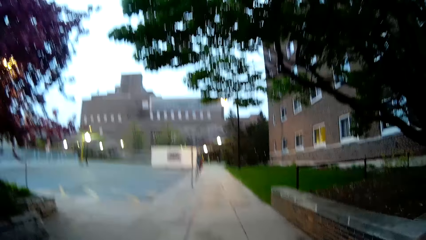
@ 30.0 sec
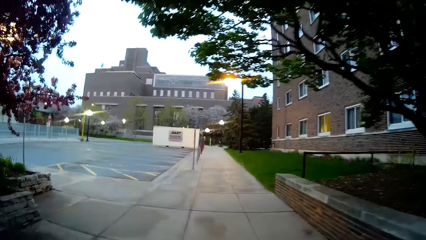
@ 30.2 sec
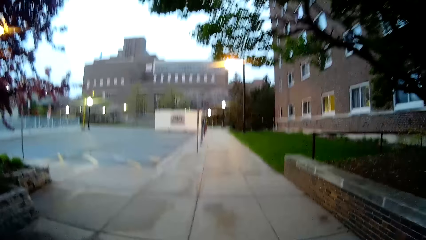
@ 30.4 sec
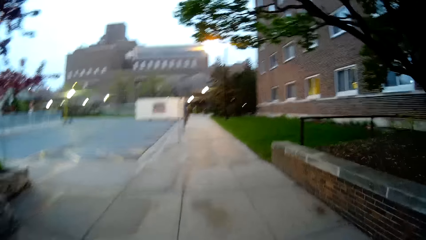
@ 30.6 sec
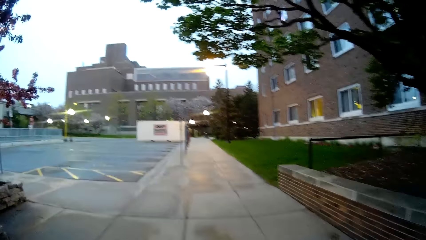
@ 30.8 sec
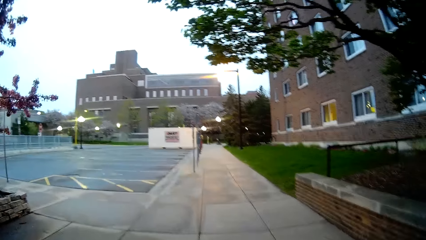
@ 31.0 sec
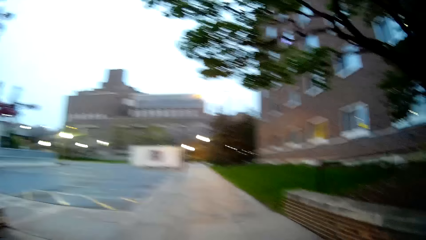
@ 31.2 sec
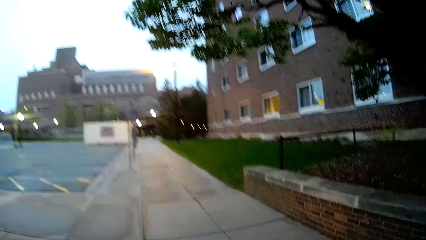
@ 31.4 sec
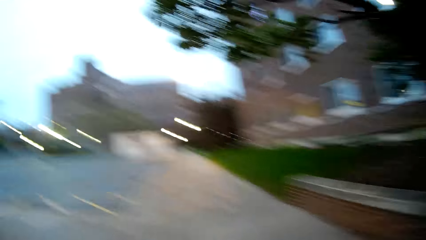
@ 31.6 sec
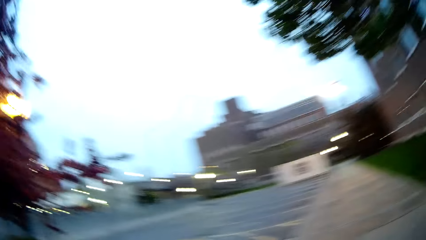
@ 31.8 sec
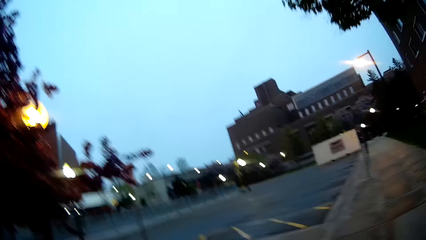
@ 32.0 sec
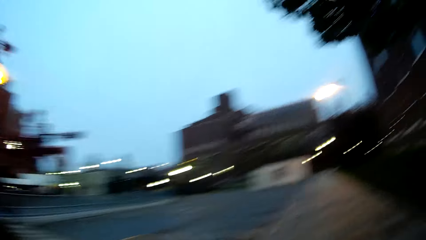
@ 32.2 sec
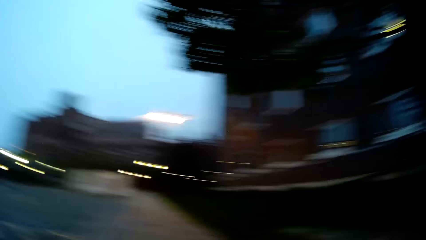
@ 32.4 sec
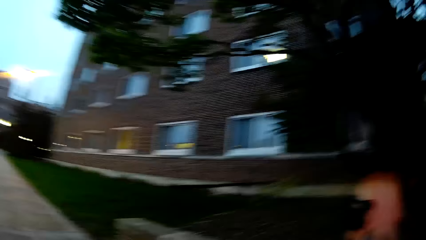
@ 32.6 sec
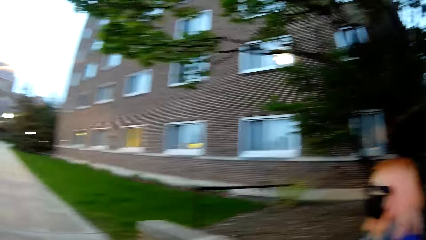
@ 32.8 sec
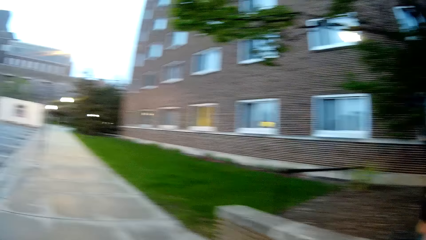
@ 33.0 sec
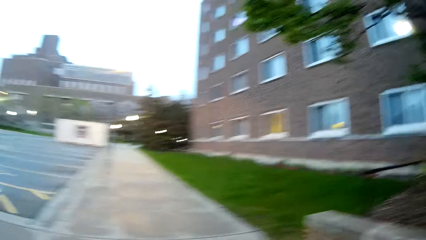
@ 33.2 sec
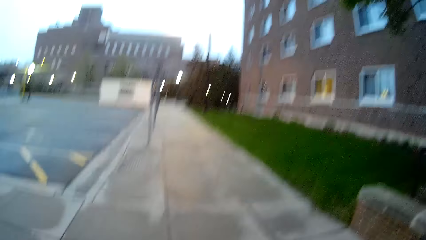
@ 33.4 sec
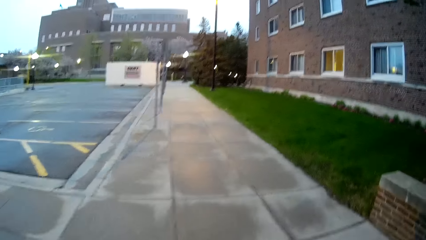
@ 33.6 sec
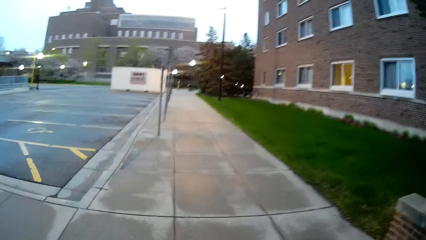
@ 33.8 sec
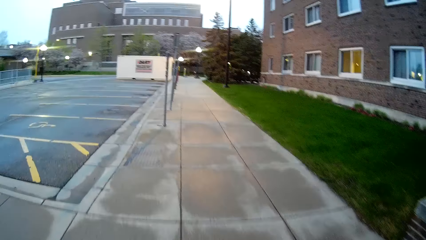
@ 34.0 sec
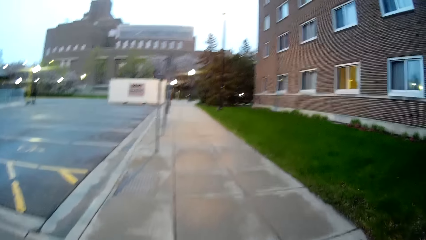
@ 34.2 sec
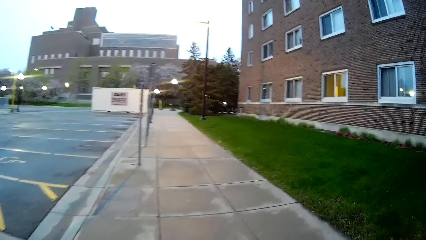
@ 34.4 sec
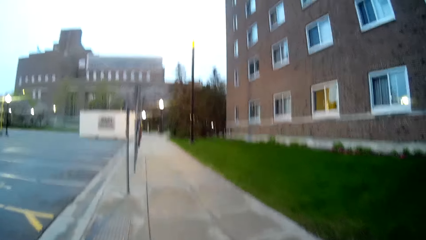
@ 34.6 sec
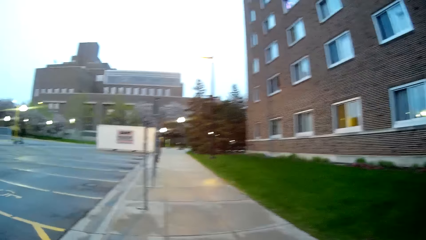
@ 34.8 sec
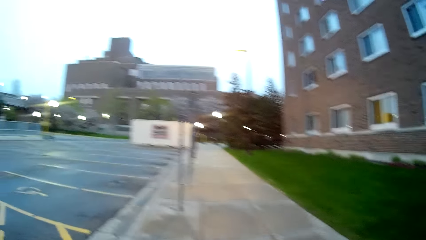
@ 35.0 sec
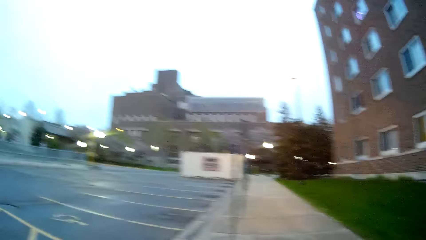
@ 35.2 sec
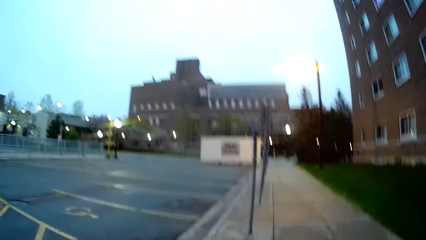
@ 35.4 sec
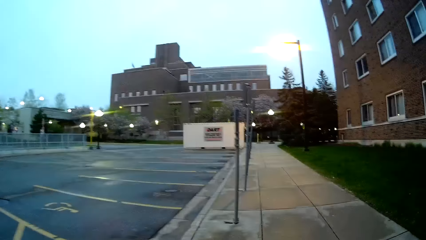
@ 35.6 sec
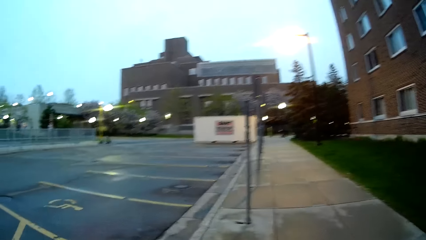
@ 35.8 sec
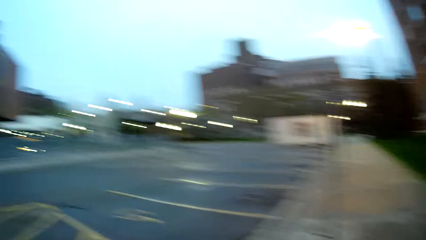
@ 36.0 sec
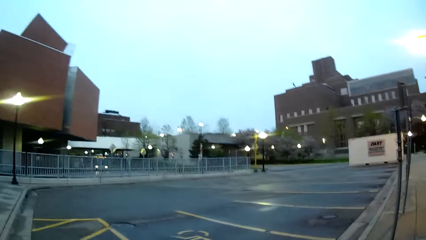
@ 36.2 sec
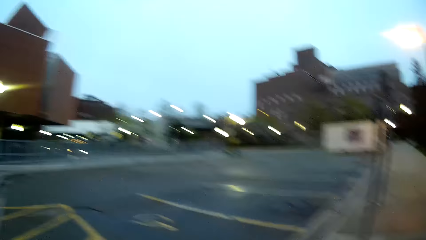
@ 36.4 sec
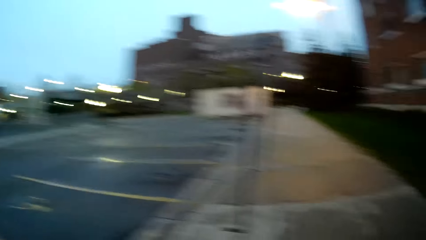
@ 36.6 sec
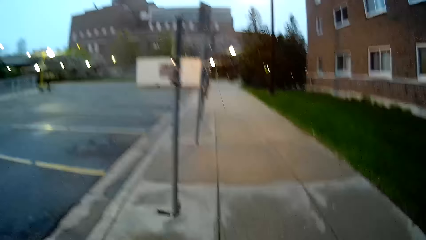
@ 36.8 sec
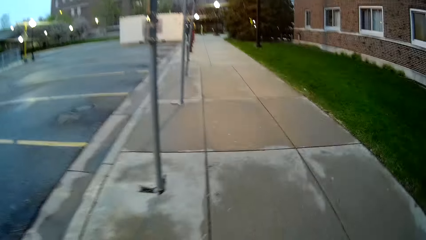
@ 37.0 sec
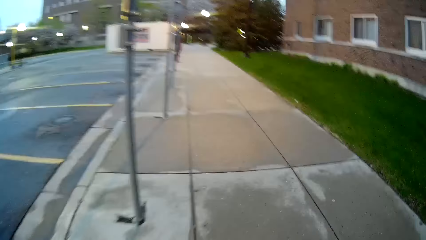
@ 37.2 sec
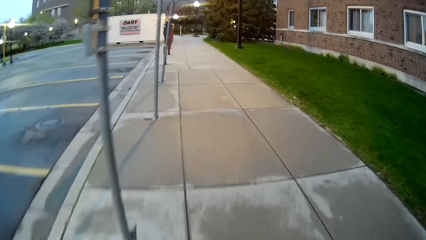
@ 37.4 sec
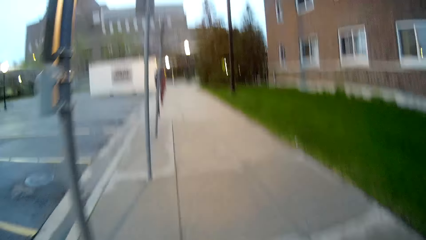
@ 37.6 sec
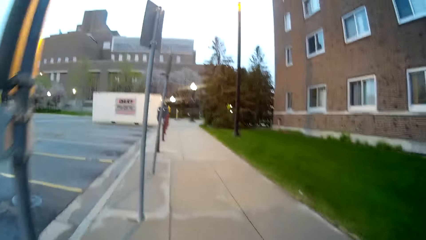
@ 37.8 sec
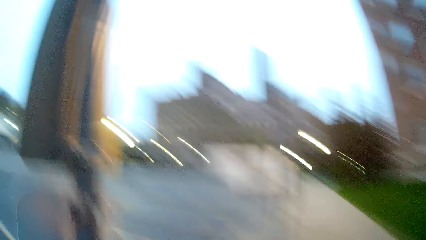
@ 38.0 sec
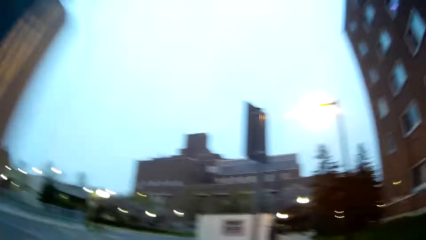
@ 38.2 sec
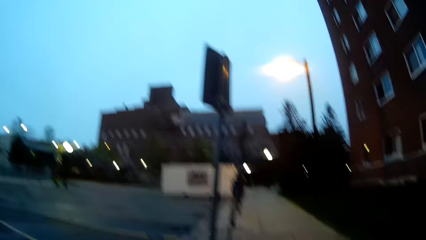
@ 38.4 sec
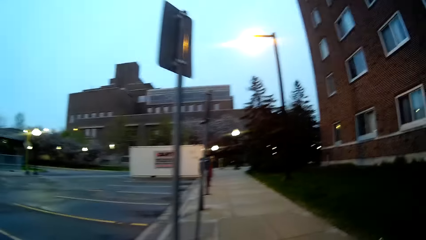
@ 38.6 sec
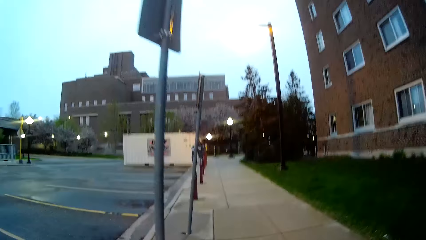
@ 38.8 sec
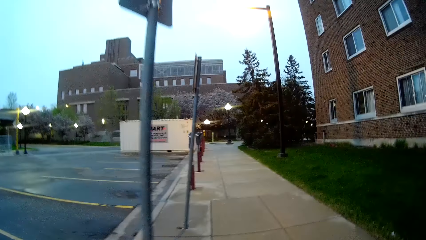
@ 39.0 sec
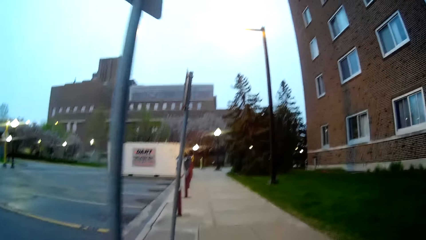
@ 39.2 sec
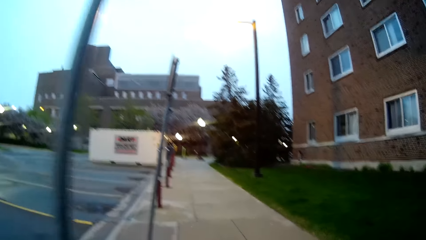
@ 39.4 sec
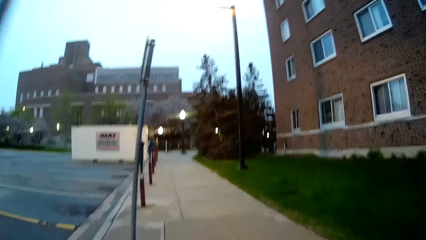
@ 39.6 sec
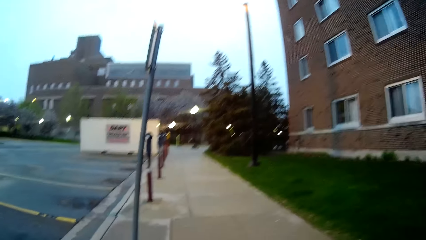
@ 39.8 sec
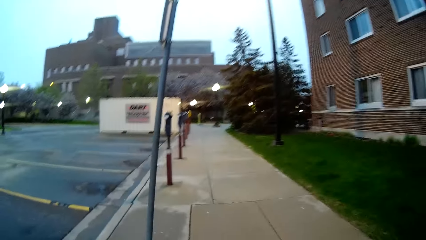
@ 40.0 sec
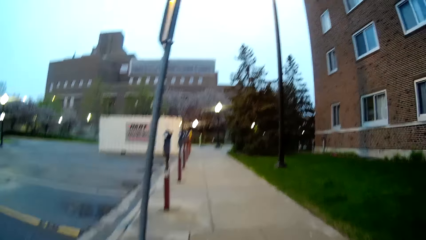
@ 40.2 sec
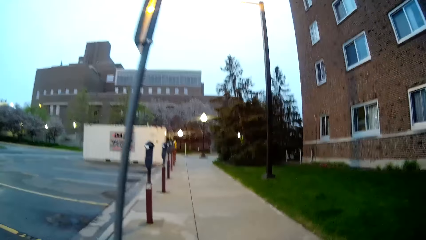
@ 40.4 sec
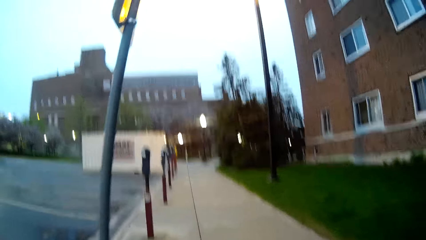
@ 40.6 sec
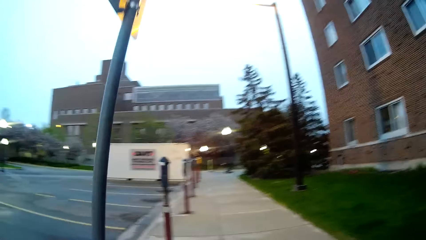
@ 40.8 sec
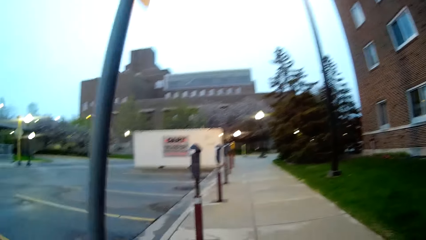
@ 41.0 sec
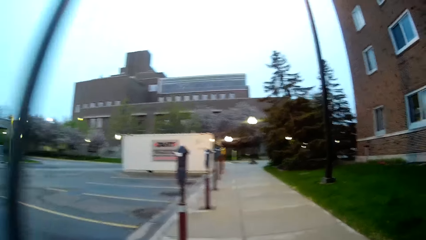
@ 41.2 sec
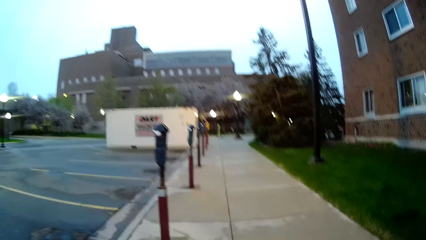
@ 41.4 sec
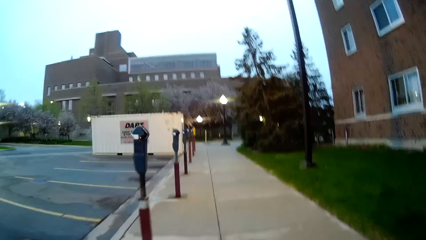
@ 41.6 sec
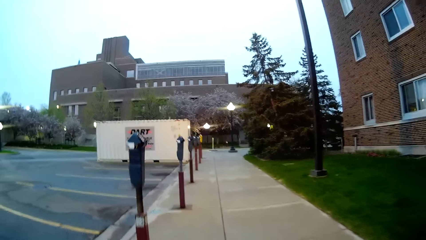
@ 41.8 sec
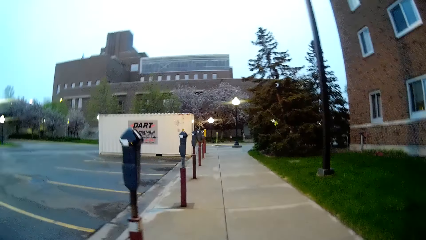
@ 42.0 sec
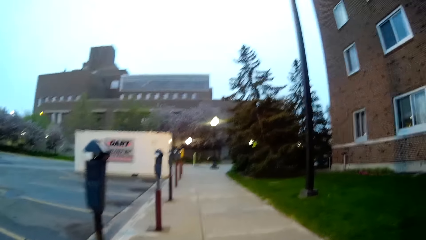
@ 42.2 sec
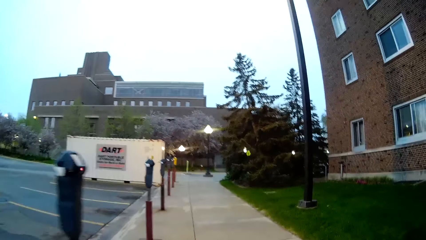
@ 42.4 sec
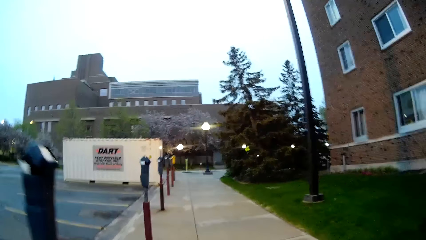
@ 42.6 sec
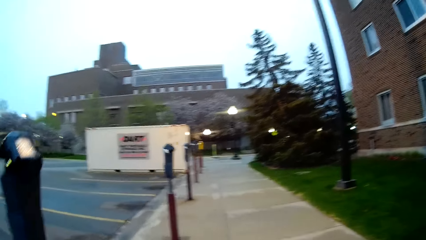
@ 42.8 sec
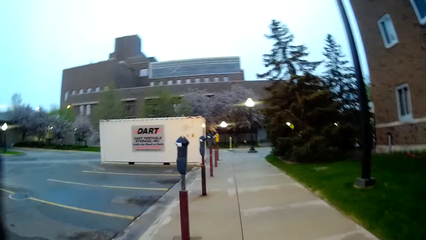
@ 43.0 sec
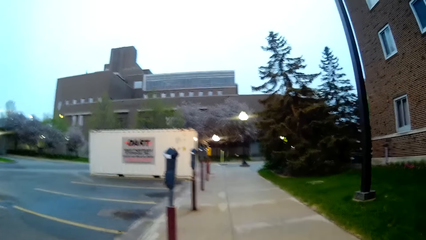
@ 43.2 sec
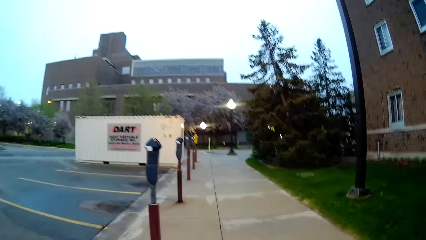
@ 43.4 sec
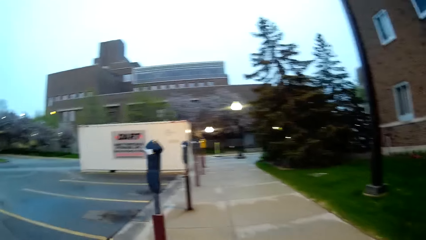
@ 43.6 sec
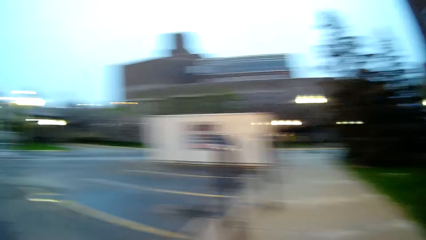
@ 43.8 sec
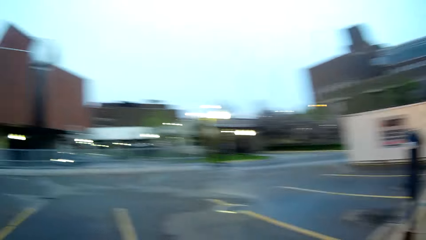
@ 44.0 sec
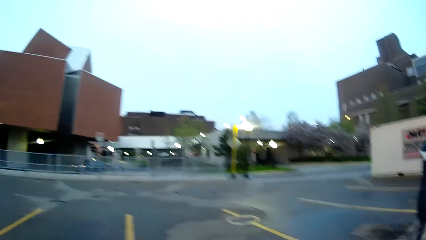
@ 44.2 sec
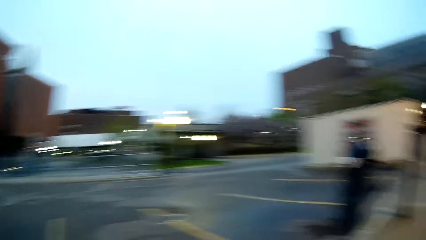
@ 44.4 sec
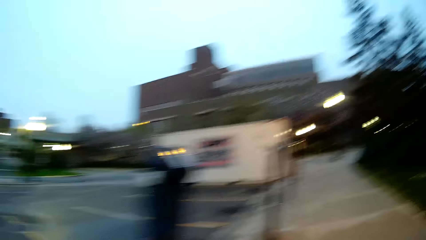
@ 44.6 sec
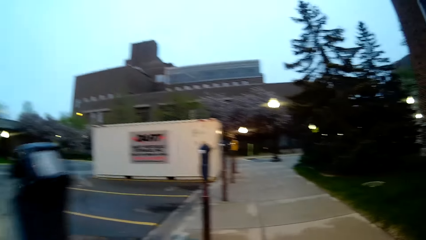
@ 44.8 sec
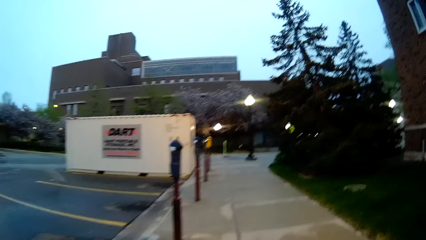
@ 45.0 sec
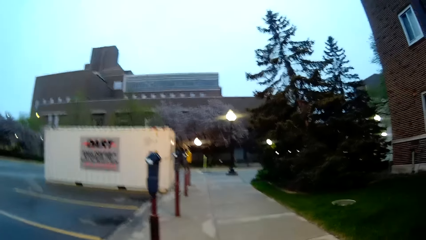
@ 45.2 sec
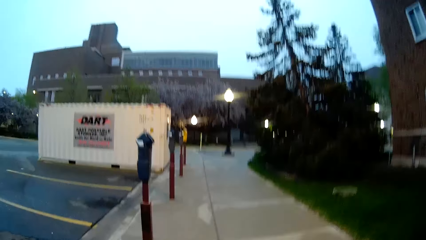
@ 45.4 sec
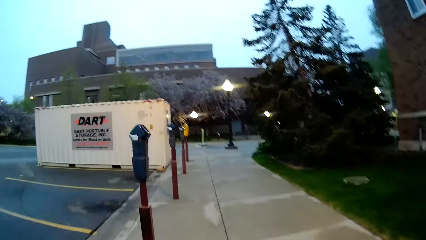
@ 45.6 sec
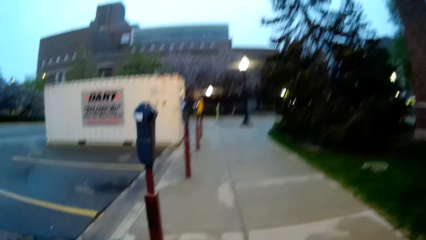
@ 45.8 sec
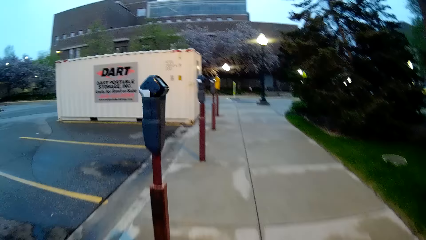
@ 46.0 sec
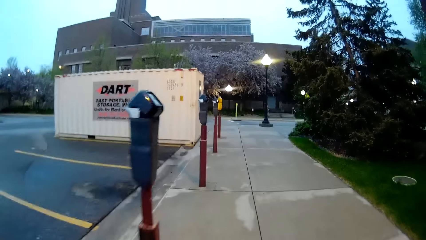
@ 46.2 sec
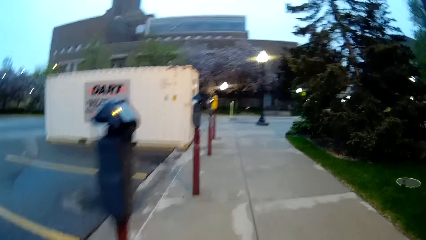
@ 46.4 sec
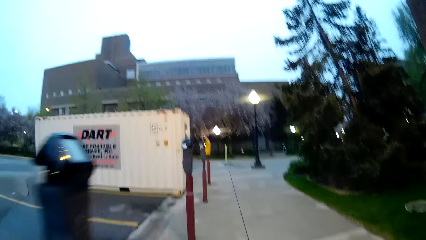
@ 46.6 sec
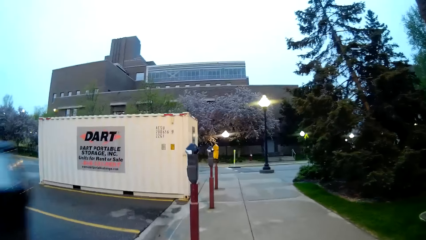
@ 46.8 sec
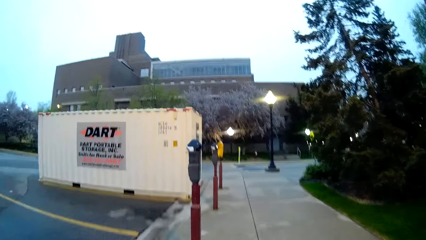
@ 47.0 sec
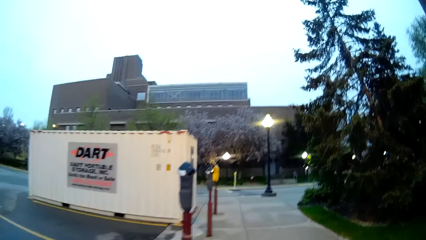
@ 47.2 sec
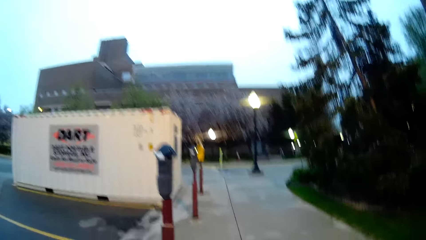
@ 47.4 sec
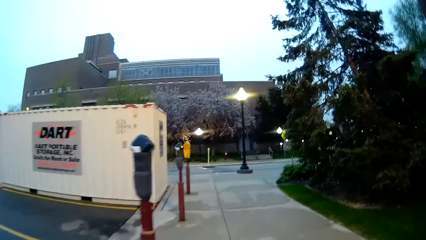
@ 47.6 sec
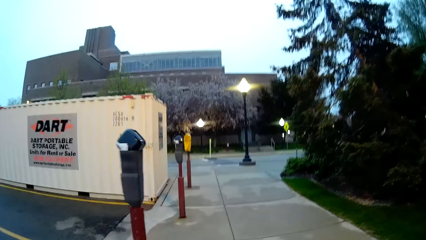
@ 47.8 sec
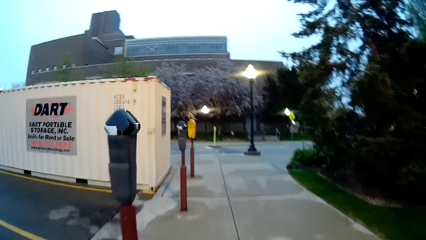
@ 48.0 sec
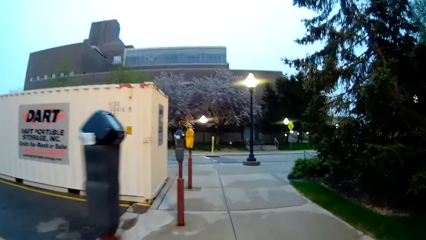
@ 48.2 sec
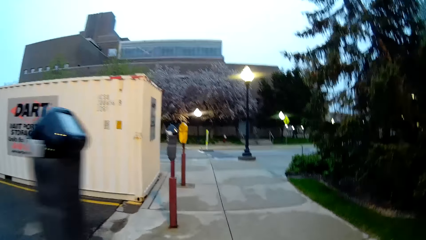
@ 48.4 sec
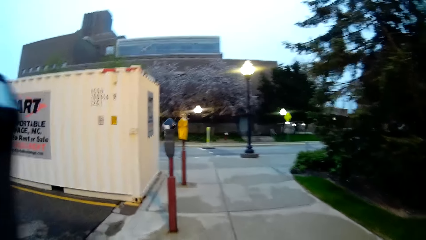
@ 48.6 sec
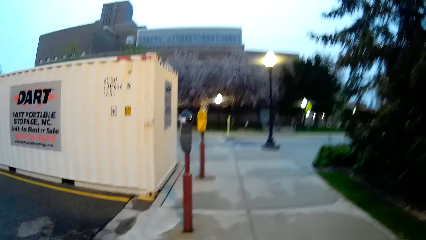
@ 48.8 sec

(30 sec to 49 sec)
A woman walks with the camera wearer. The camera wearer walks alongside the woman. They look sideways. The woman walks with the camera wearer. The camera wearer walks alongside the woman. They look to the side.
